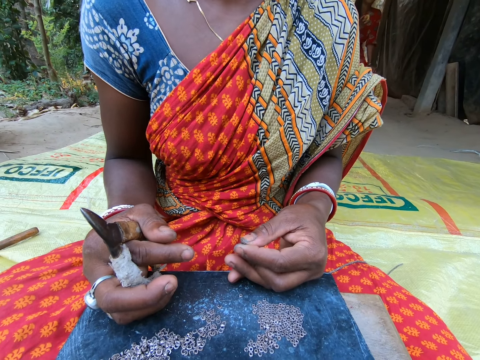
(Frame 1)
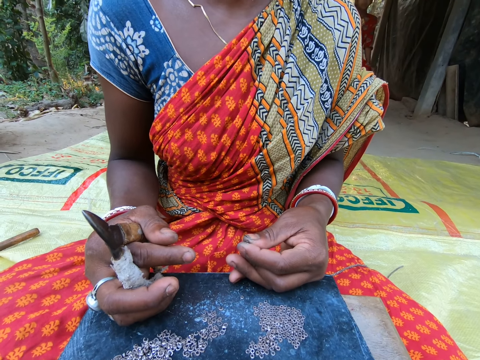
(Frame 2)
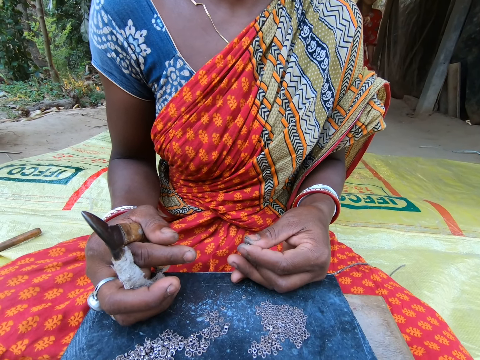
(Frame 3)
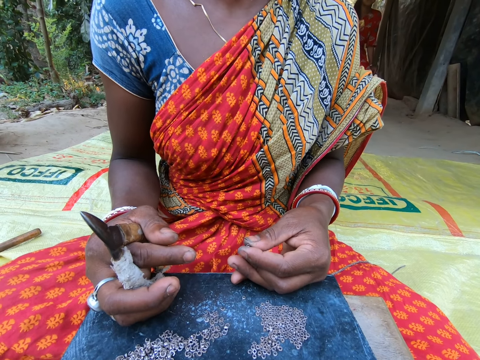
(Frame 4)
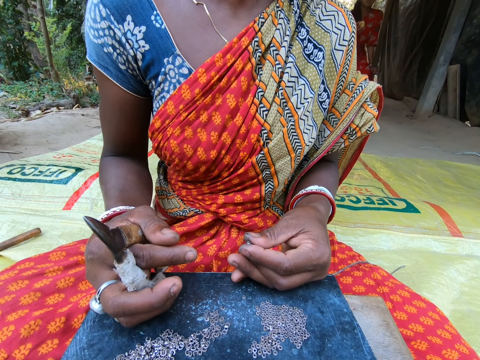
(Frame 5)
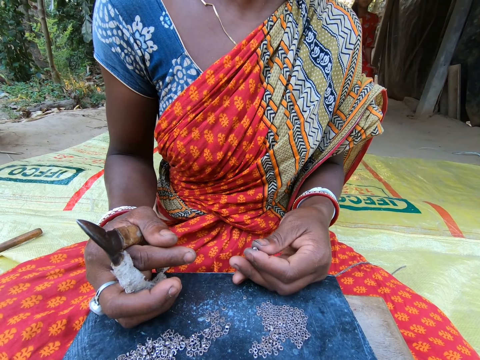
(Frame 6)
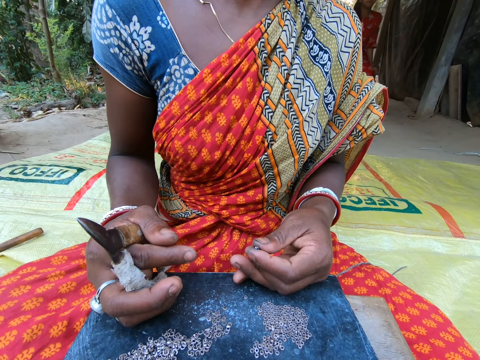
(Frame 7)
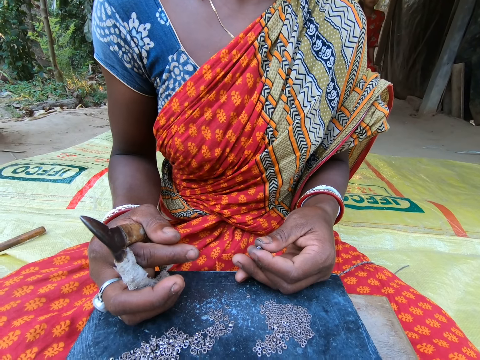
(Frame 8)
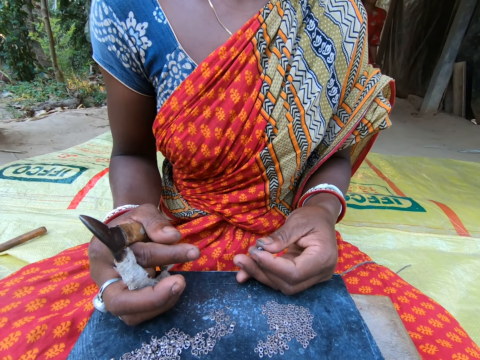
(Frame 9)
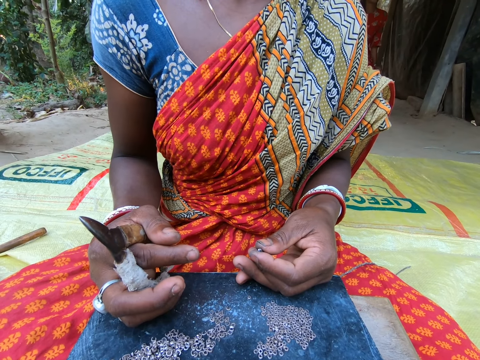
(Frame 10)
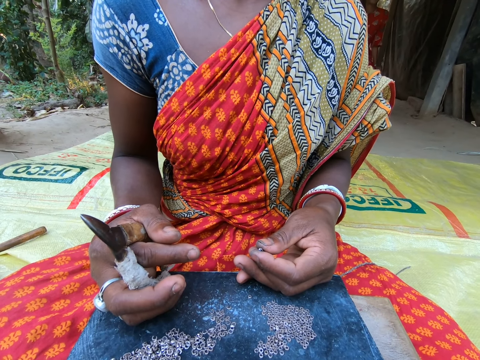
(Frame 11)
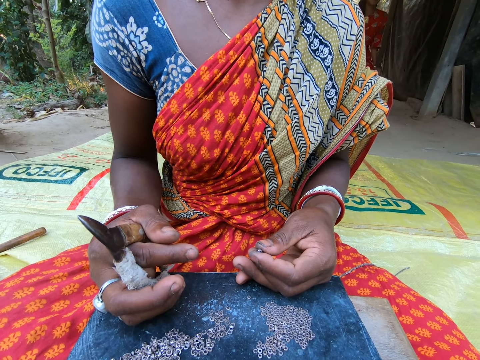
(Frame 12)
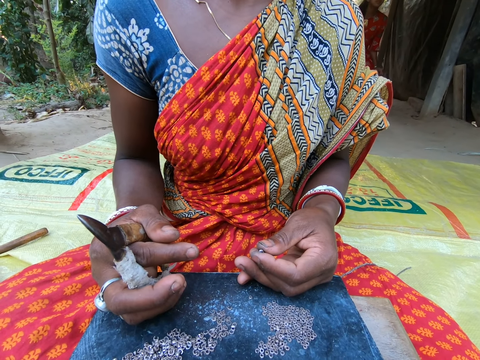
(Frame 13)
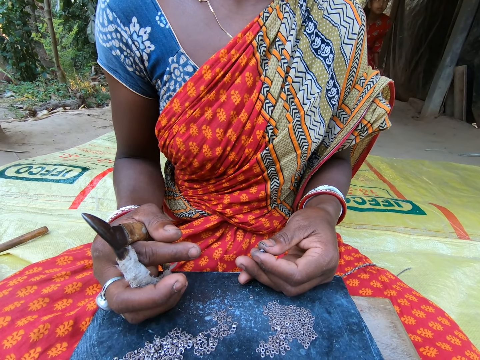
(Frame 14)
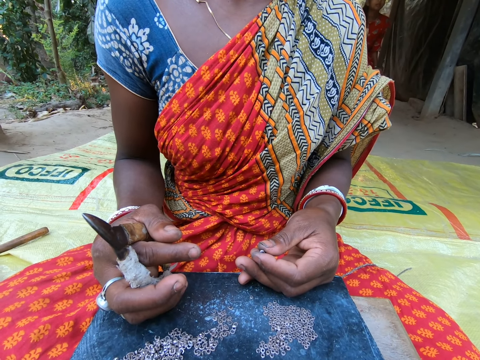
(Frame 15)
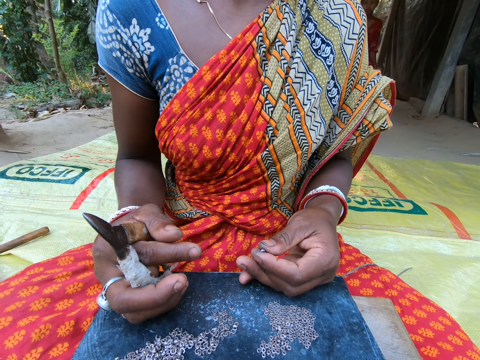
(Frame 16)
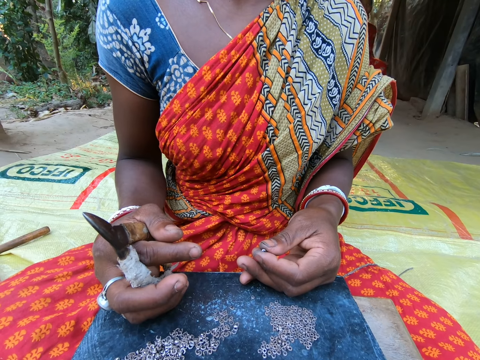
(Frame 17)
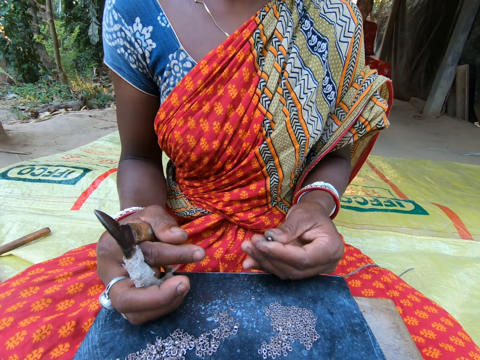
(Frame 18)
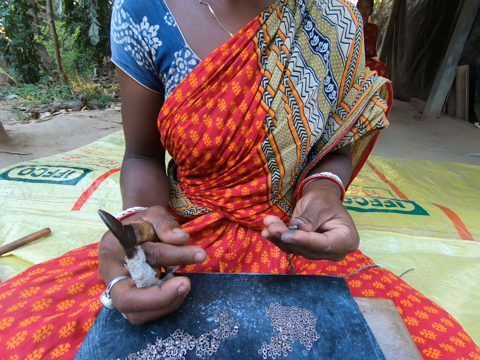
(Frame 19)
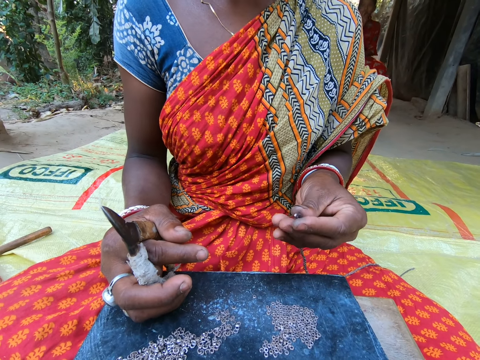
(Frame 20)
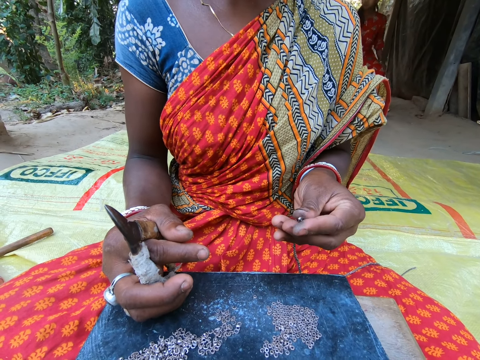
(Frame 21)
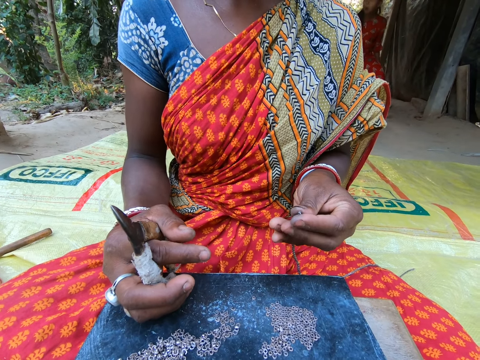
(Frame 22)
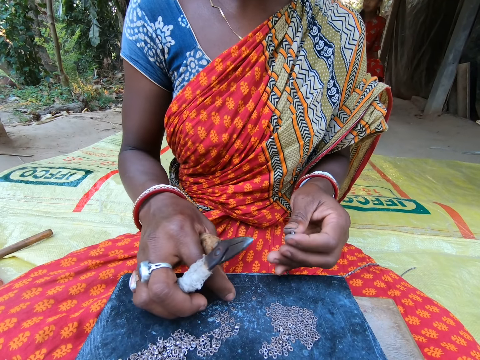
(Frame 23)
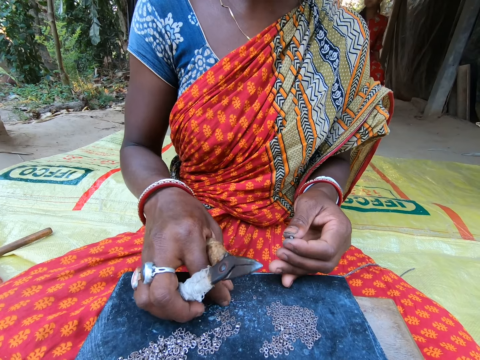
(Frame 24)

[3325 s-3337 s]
A woman conversed with another woman. The other woman converses with the first woman. The camera wearer converses with the first woman.

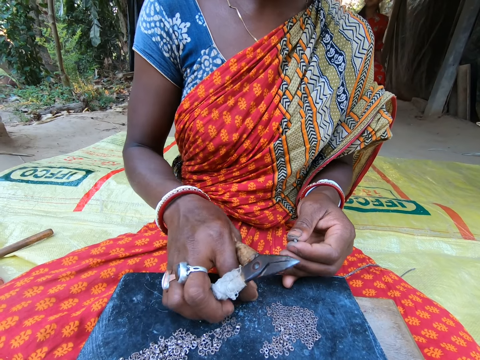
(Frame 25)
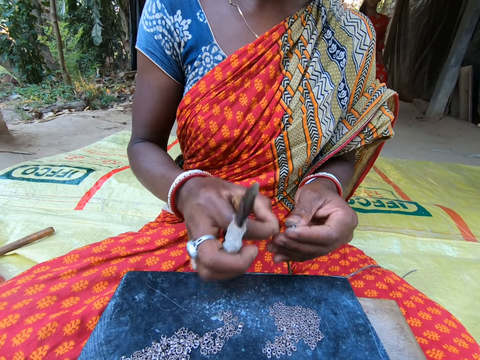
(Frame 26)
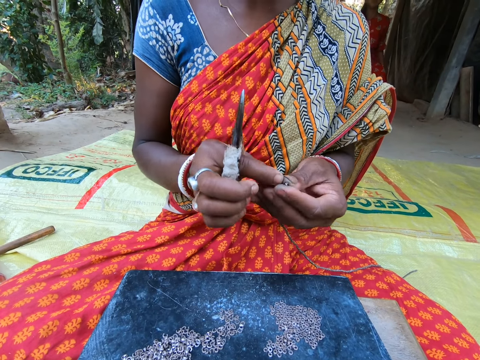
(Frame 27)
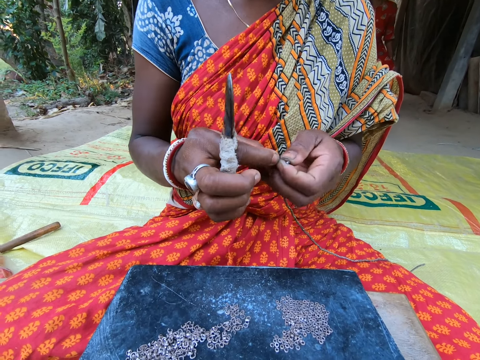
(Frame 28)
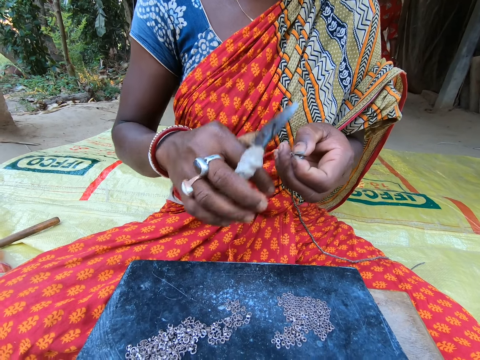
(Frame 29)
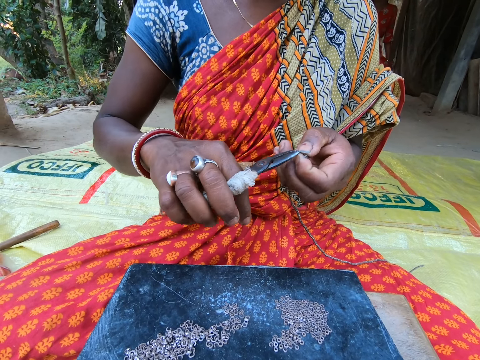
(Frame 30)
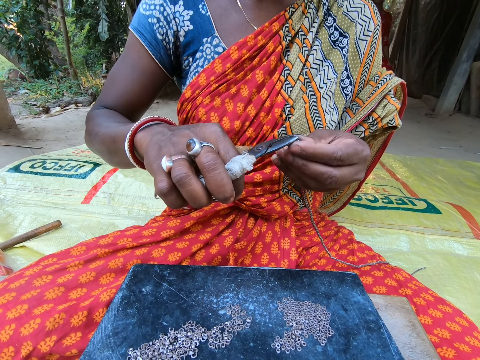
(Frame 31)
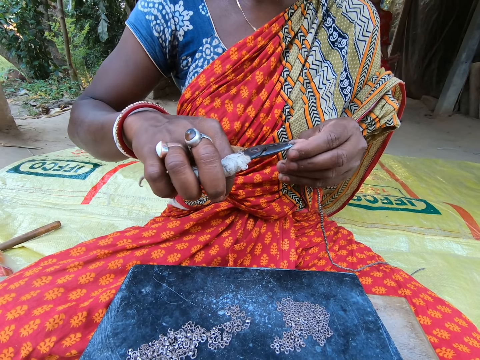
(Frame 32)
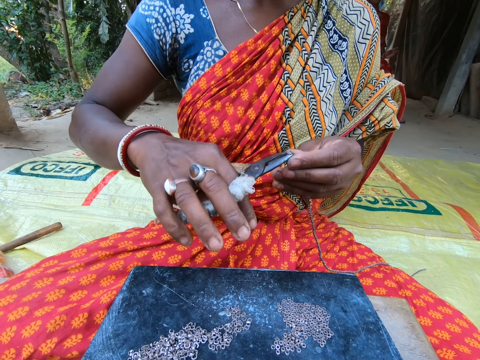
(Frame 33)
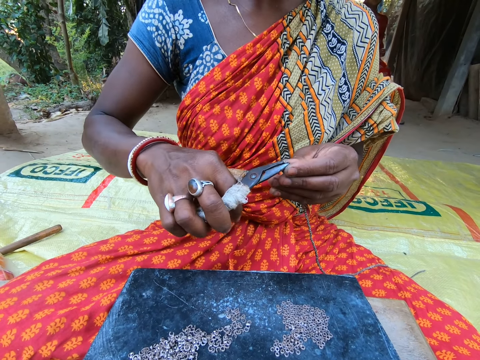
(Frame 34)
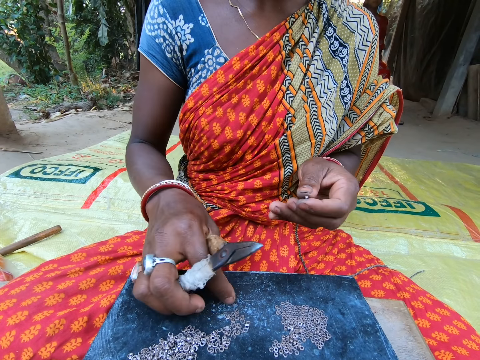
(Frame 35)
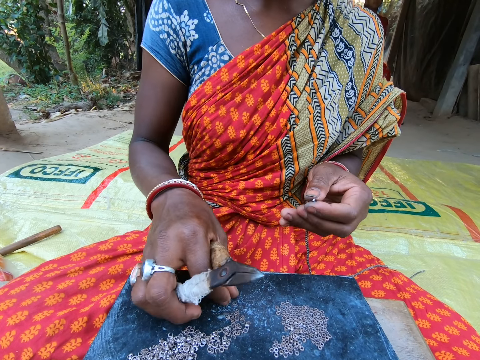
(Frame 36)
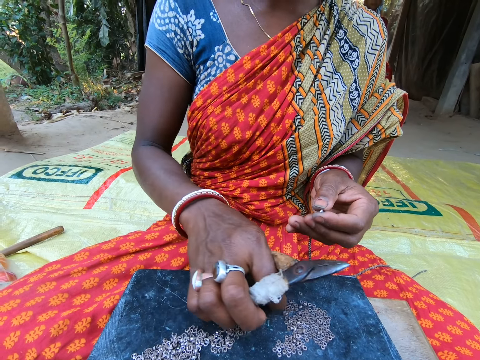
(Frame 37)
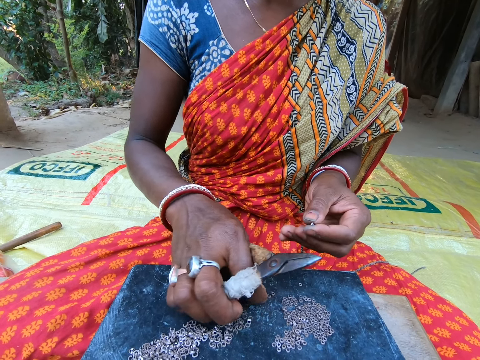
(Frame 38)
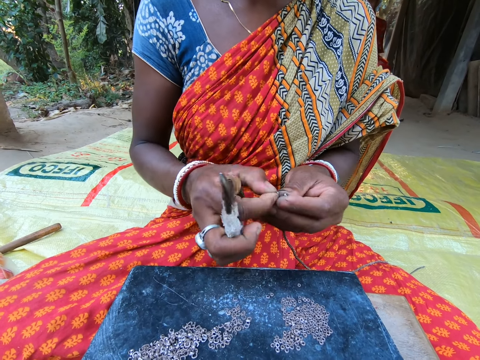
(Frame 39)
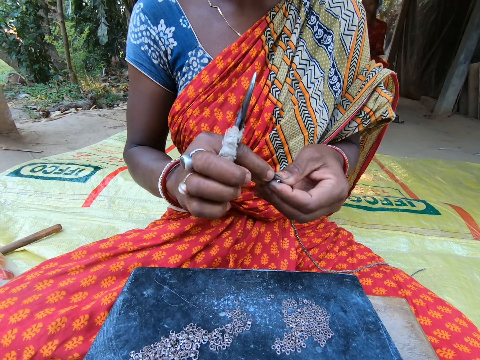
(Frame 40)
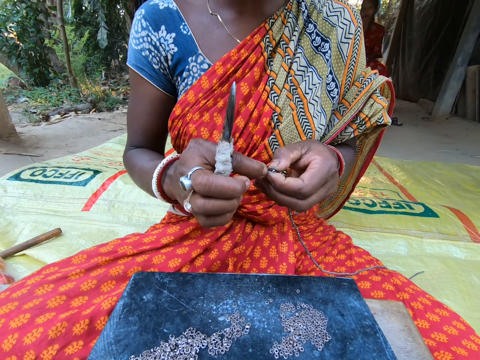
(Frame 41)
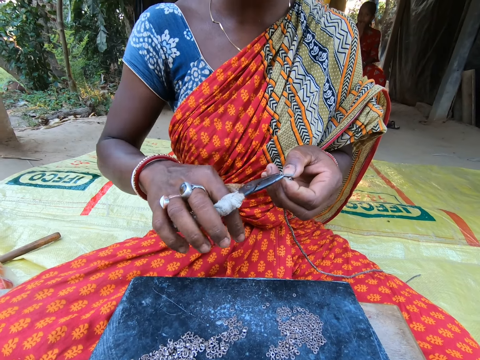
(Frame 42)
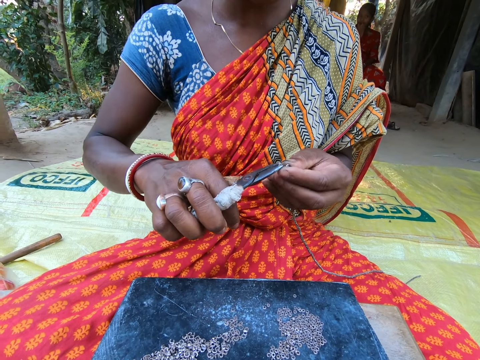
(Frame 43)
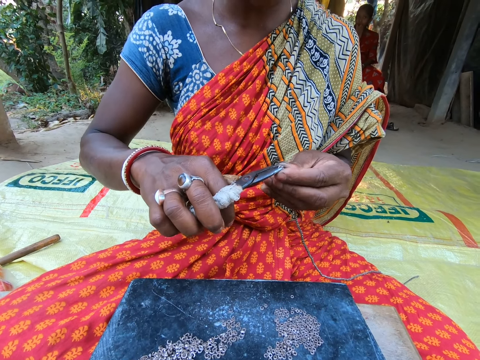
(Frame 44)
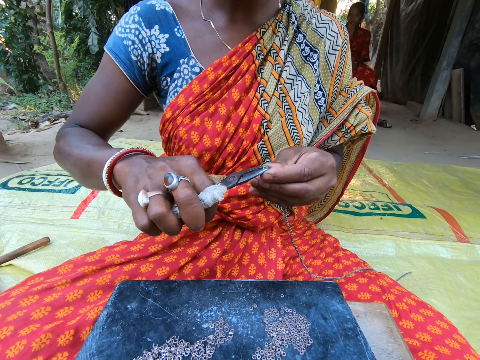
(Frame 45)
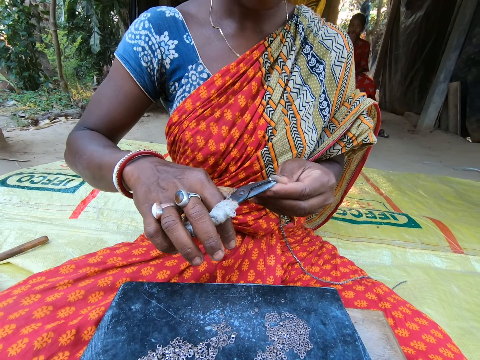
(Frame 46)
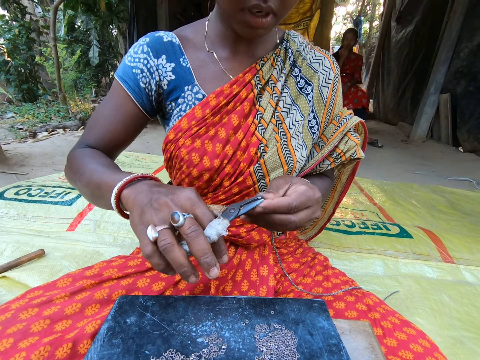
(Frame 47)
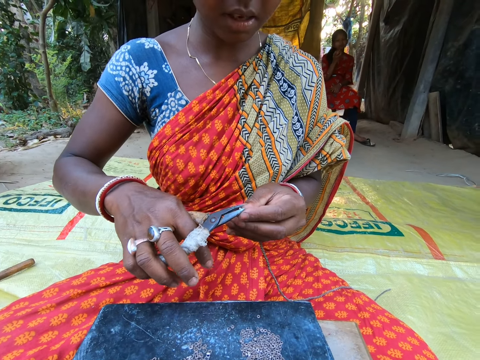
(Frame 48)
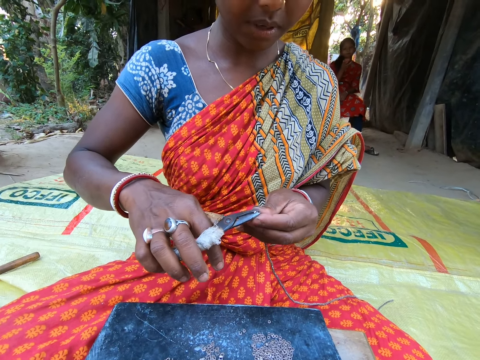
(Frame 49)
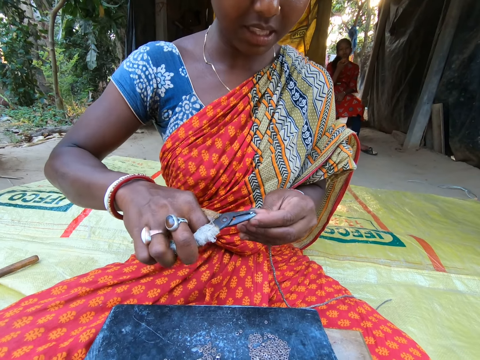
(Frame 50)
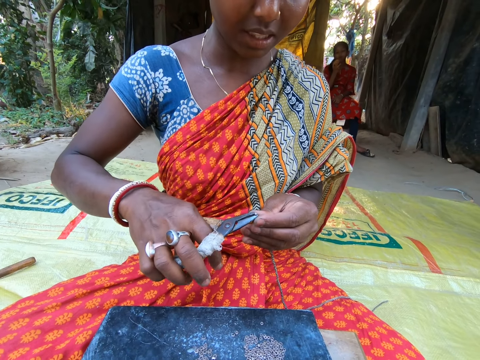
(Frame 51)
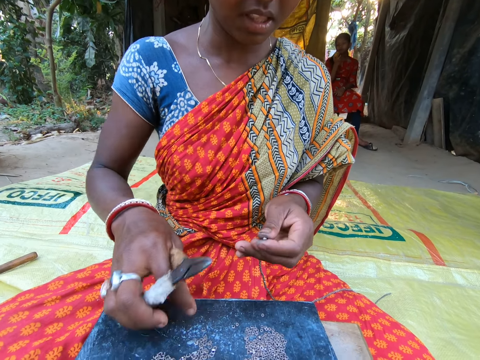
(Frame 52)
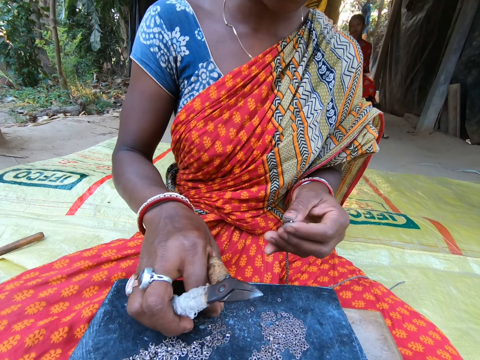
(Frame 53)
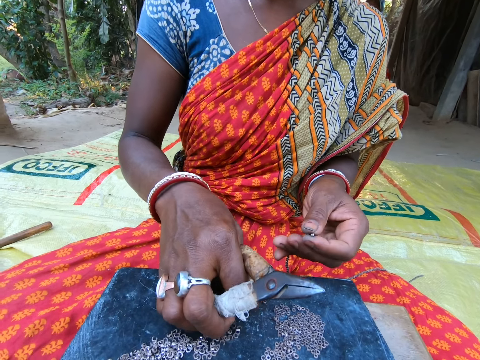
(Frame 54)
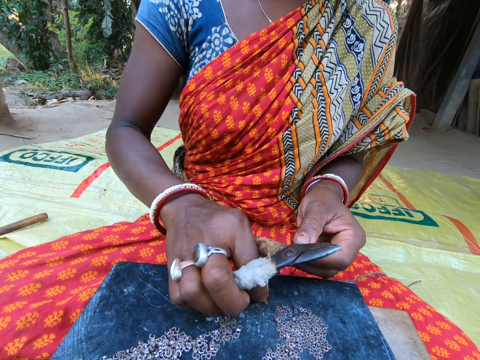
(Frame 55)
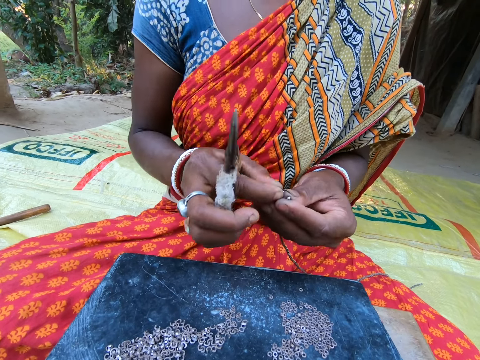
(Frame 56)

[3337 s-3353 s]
A woman takes a small steel from the plate on the sack on the floor with her right hand. The woman attaches the small steel in her right hand to the chain in her left hand. The camera wearer converses with the woman. The woman converses with another woman. The first woman takes the small steel in her left hand with the plier in her right hand. The first woman converses with the camera wearer. The first woman clips the small steel on the chain in her left hand with the plier in her right hand. The other woman converses with the first woman. The first woman takes a small steel from the plate on the sack on the floor with her right hand. The first woman converses with the other woman. The first woman converses with the camera wearer. The first woman attaches the small steel in her right hand to the chain in her left hand. The first woman takes the small steel in her left hand with the plier in her right hand. The first woman clips the small steel on the chain in her left hand with the plier in her right hand. The camera wearer looks at the first woman. The first woman takes a small steel from the plate on the sack on the floor with her right hand. The camera wearer converses with the first woman. The other woman converses with the first woman. The first woman attaches the small steel in her right hand to the chain in her left hand.
